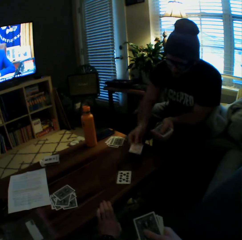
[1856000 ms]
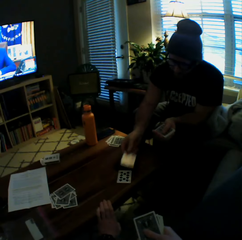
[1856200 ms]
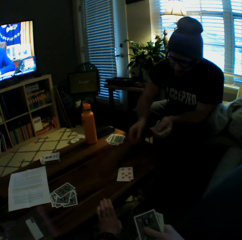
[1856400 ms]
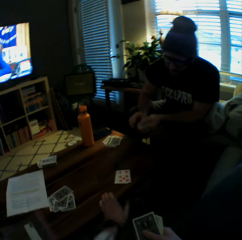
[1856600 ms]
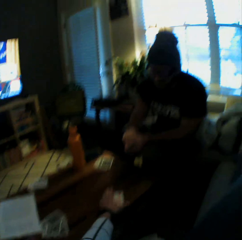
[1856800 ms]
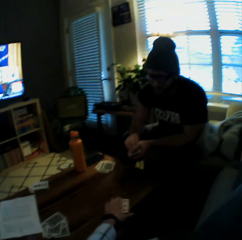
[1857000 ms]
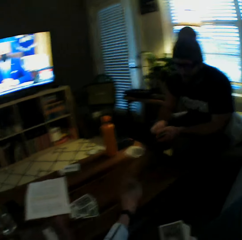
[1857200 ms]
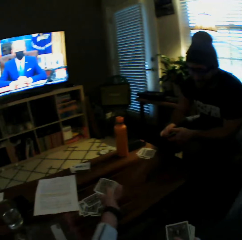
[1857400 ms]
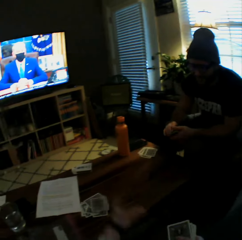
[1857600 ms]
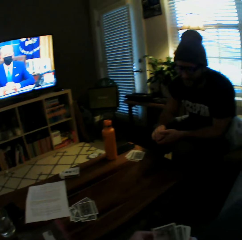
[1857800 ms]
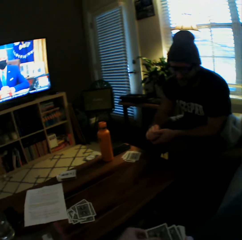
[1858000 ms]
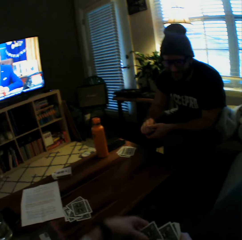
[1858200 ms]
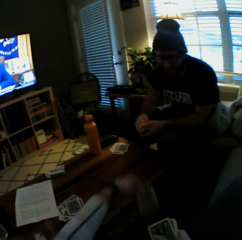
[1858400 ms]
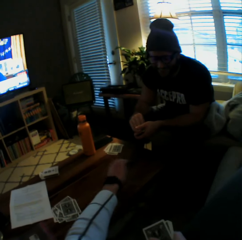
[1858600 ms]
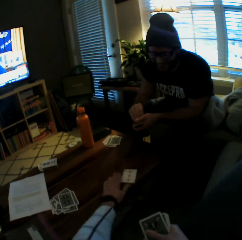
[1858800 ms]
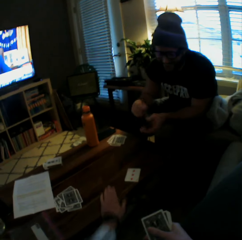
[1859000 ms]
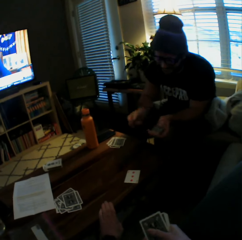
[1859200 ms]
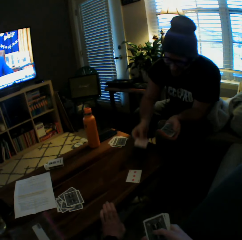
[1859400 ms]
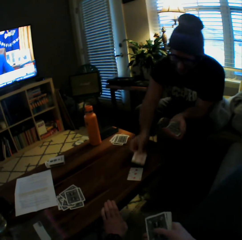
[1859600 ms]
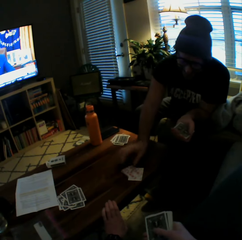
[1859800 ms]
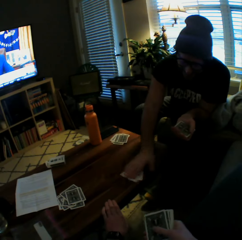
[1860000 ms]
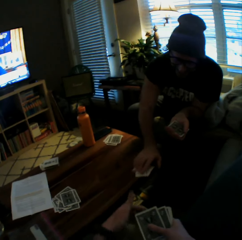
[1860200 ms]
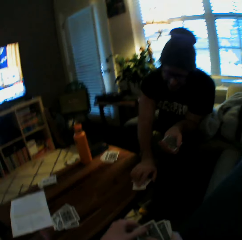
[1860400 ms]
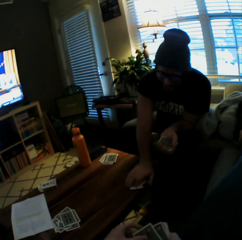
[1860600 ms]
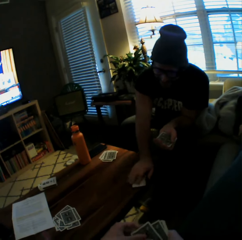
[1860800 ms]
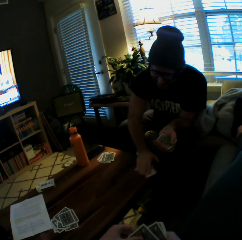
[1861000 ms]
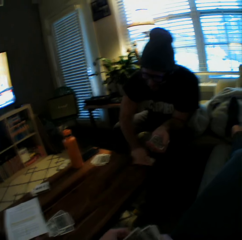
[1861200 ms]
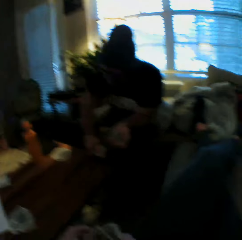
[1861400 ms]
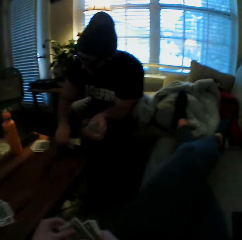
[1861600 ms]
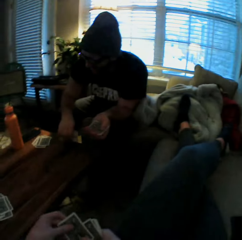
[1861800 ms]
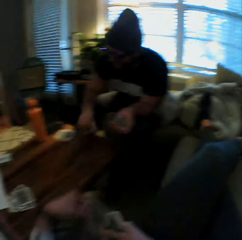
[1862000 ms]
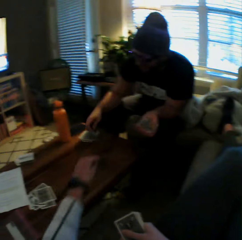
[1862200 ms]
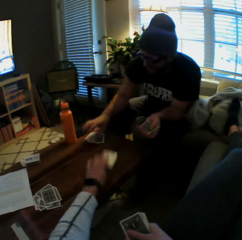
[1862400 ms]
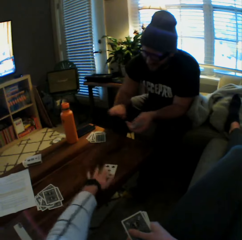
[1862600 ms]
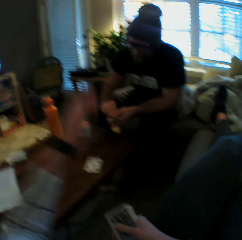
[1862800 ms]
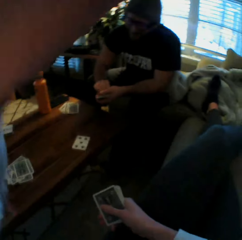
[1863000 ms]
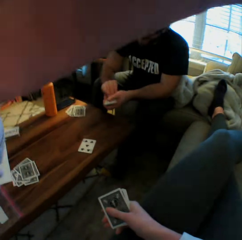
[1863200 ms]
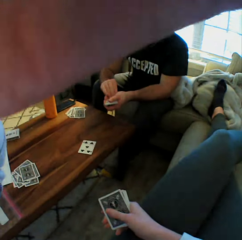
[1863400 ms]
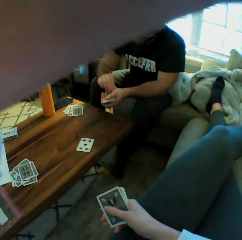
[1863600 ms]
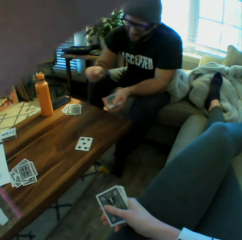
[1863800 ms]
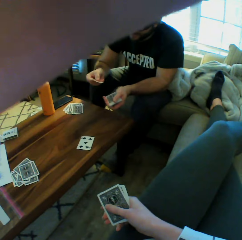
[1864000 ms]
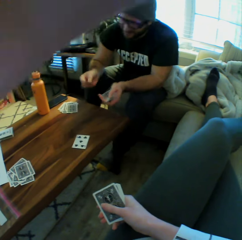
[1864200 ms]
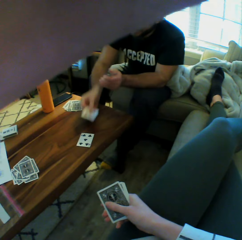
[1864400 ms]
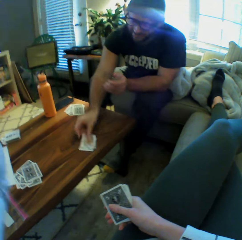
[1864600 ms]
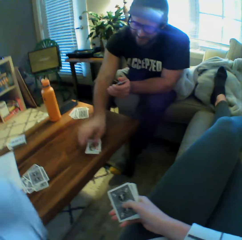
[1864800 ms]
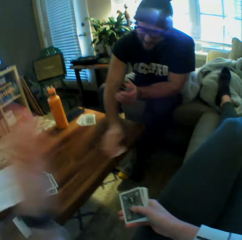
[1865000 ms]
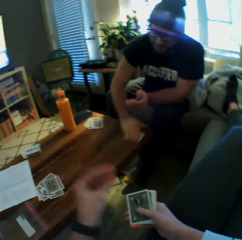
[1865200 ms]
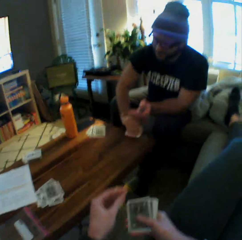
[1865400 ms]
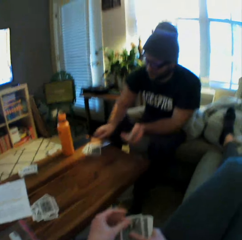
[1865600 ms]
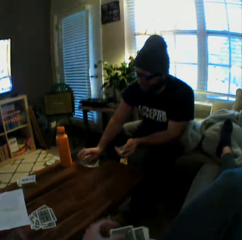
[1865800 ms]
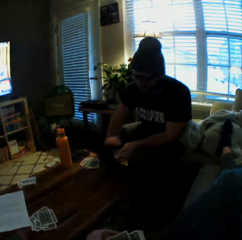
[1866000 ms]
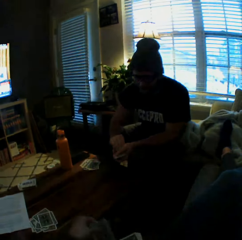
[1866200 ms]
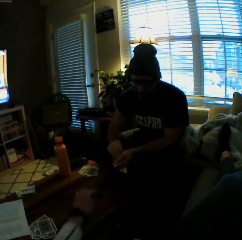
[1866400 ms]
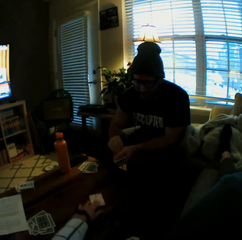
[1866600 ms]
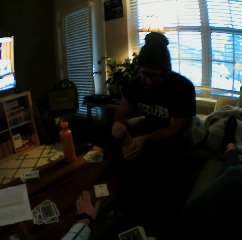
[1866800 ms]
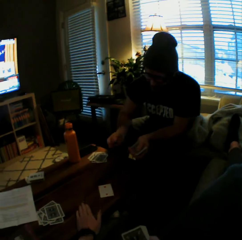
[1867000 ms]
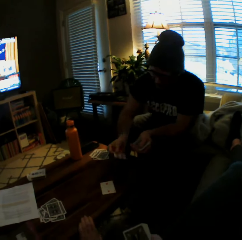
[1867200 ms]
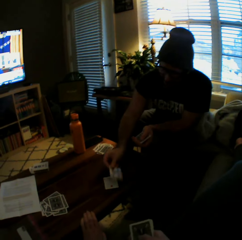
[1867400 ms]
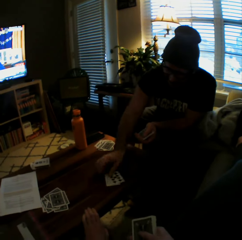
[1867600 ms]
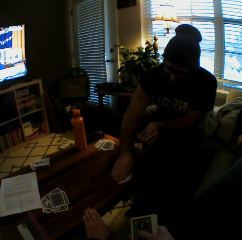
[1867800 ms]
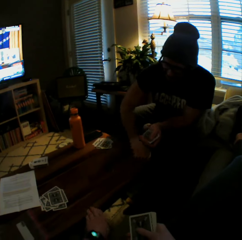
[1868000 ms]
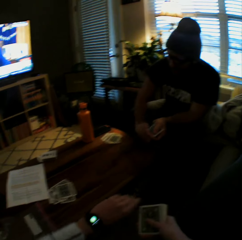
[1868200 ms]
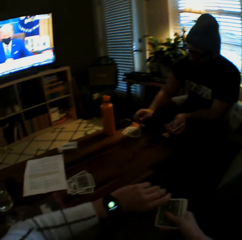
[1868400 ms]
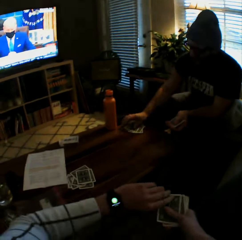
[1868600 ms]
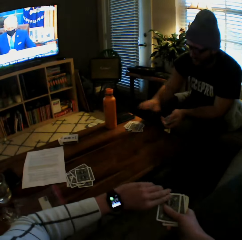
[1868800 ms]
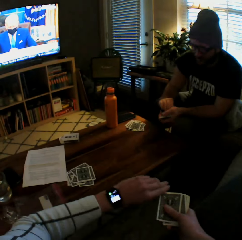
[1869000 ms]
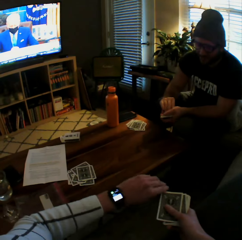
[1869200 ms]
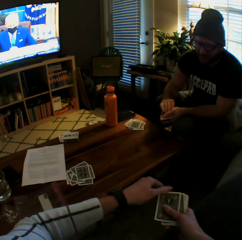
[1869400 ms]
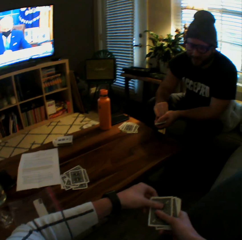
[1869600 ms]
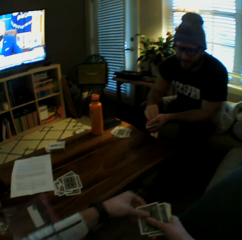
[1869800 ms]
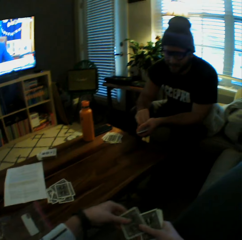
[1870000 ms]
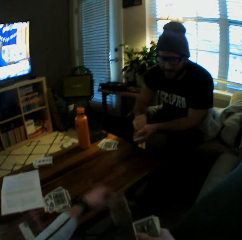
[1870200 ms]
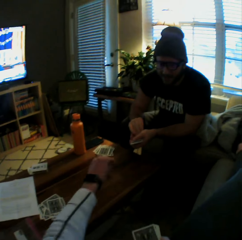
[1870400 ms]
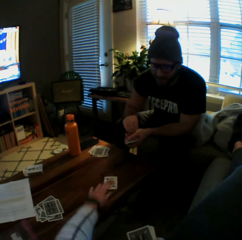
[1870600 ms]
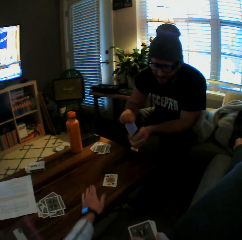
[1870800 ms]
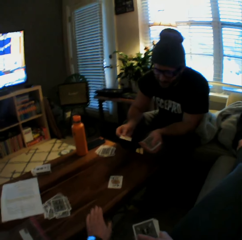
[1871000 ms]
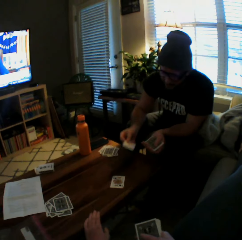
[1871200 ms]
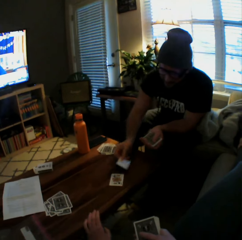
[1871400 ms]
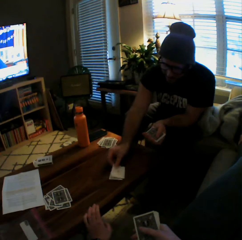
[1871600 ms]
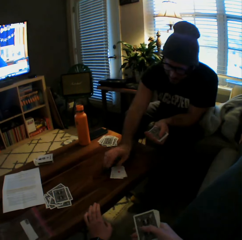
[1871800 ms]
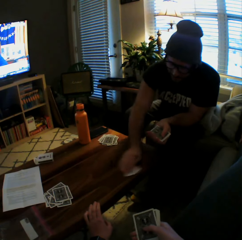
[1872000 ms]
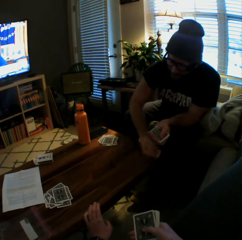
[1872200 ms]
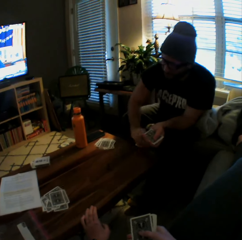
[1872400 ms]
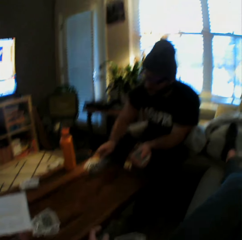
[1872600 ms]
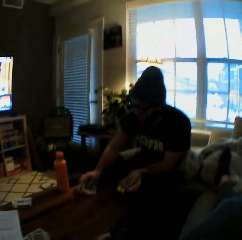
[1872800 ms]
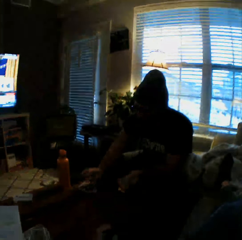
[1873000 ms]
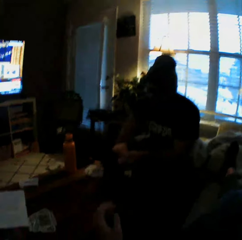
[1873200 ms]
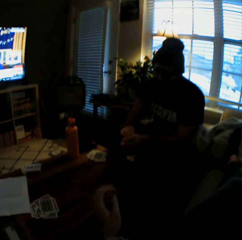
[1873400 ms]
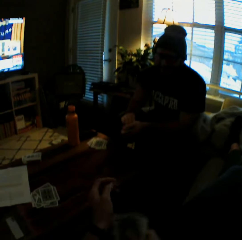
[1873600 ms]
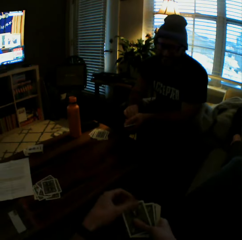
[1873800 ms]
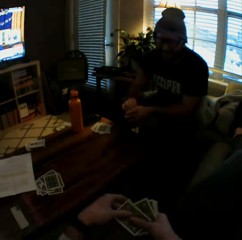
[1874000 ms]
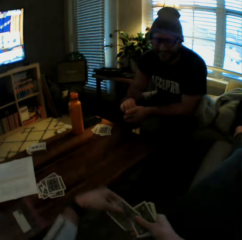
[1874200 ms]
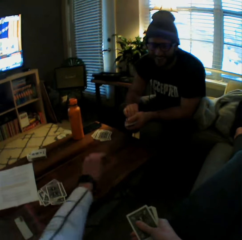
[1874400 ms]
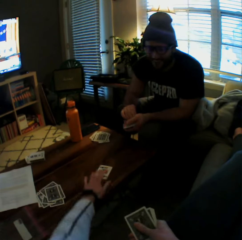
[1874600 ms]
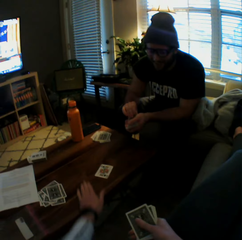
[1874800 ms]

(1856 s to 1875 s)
The camera wearer drops another card on the table with her left hand. She places her left hand on the table. The man drops another card on the table with his right hand. The camera wearer picks up the cards from the table with her left hand. She drops the cards on the table. She drops another card on the table with her left hand. She places her left hand on the table. The man drops another card on the table with his right hand. He picks up the cards from the table with his right hand. He drops the cards on the table. The camera wearer drops another card on the table with her left hand. She raises her left hand. She touches her face. The man drops another card on the table with his right hand. He picks up the cards from the table with his right hand. He drops the cards on the table. The camera wearer drops another card on the table with her left hand. She continues to play the card game with the man. The man drops another card on the table with his right hand. He picks up the cards from the table with his right hand. He drops the cards on the table. The camera wearer drops another card on the table with her left hand. The man drops another card on the table with his right hand. He picks up the cards from the table with his right hand. He drops the cards on the table.

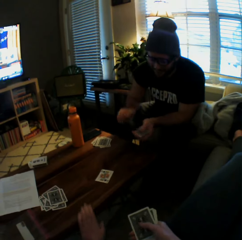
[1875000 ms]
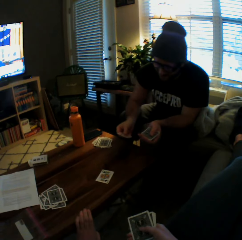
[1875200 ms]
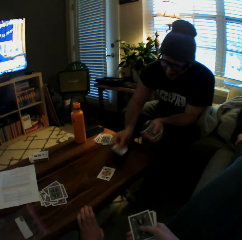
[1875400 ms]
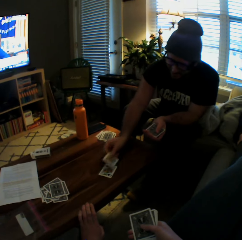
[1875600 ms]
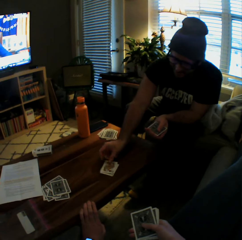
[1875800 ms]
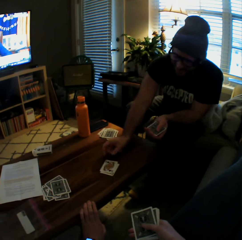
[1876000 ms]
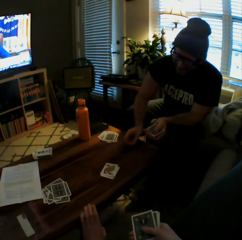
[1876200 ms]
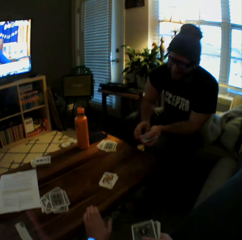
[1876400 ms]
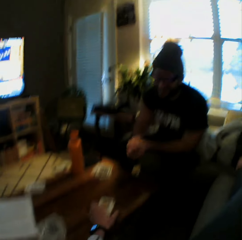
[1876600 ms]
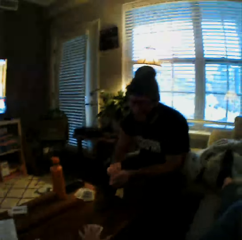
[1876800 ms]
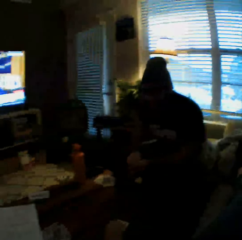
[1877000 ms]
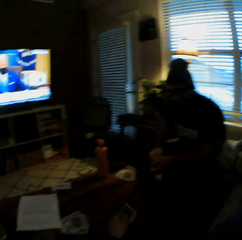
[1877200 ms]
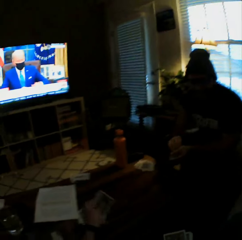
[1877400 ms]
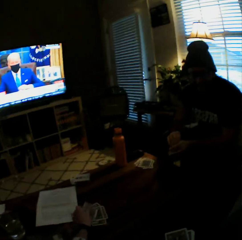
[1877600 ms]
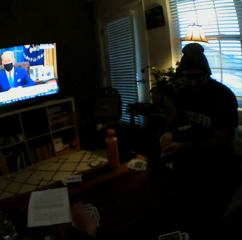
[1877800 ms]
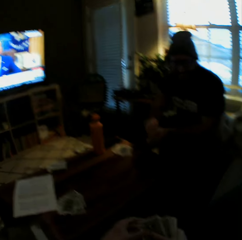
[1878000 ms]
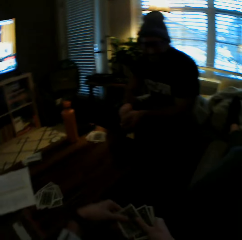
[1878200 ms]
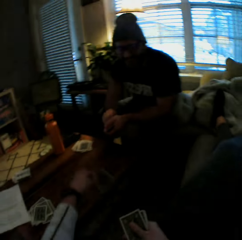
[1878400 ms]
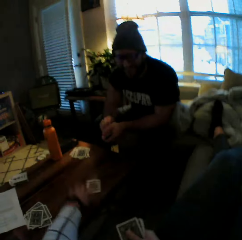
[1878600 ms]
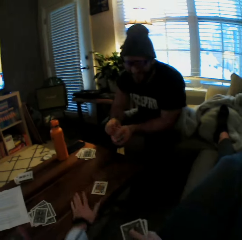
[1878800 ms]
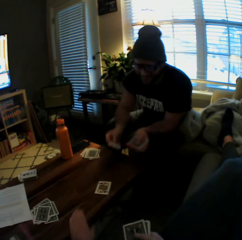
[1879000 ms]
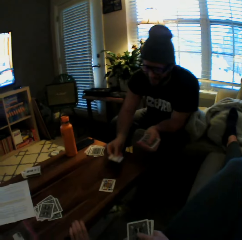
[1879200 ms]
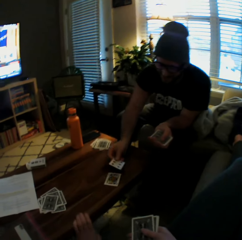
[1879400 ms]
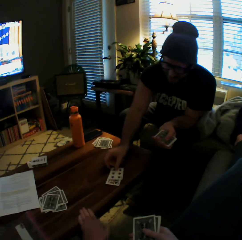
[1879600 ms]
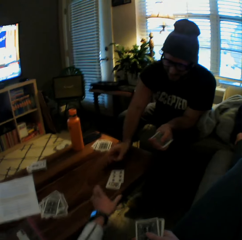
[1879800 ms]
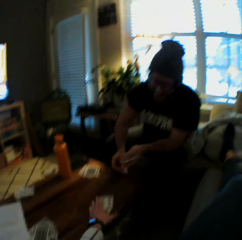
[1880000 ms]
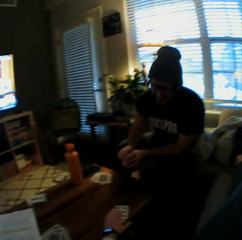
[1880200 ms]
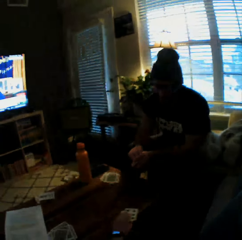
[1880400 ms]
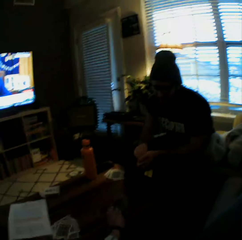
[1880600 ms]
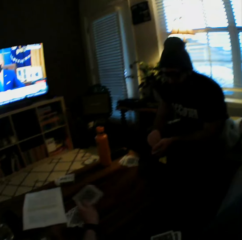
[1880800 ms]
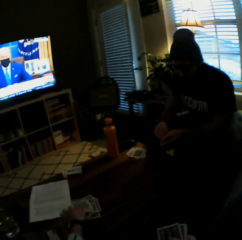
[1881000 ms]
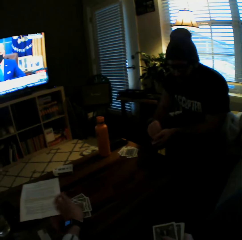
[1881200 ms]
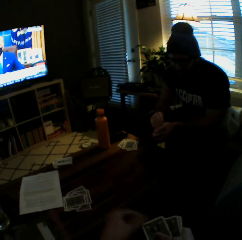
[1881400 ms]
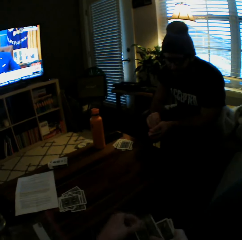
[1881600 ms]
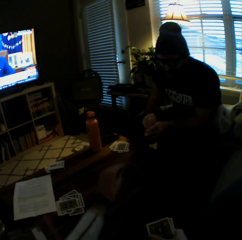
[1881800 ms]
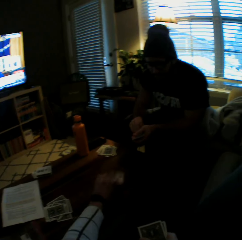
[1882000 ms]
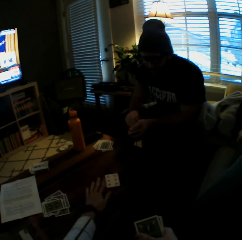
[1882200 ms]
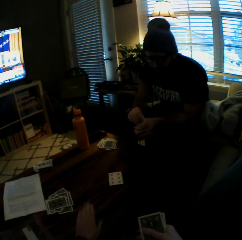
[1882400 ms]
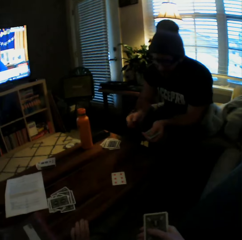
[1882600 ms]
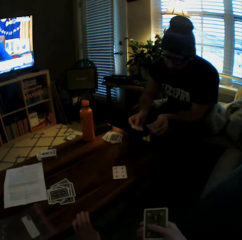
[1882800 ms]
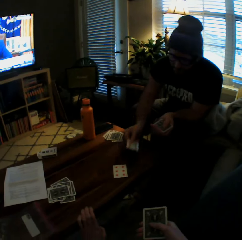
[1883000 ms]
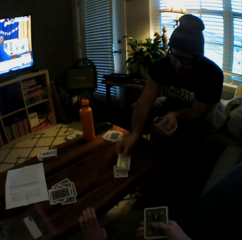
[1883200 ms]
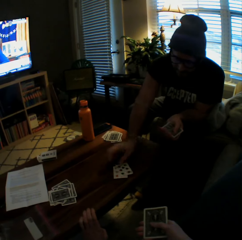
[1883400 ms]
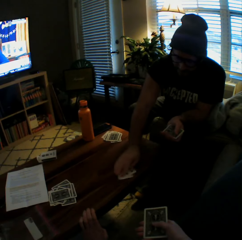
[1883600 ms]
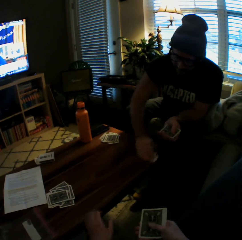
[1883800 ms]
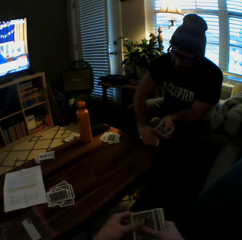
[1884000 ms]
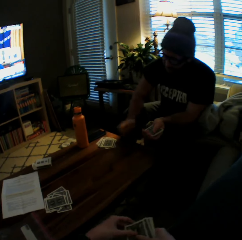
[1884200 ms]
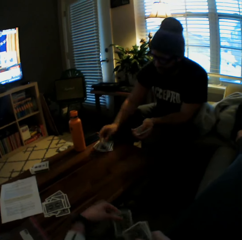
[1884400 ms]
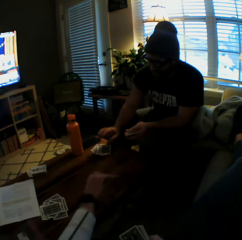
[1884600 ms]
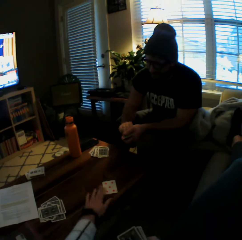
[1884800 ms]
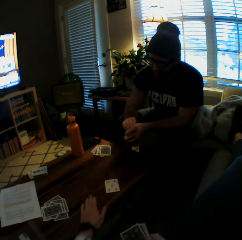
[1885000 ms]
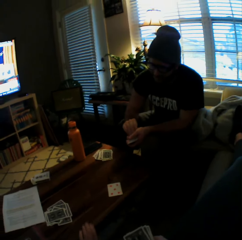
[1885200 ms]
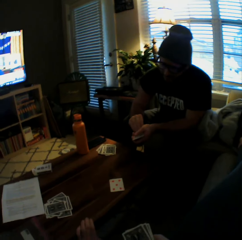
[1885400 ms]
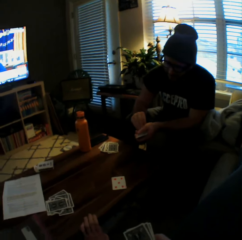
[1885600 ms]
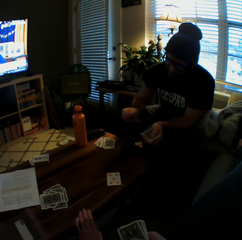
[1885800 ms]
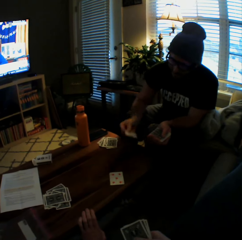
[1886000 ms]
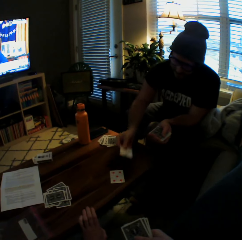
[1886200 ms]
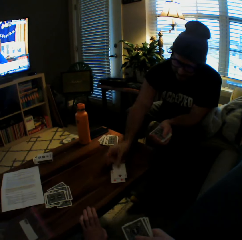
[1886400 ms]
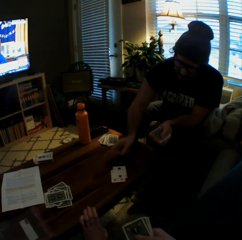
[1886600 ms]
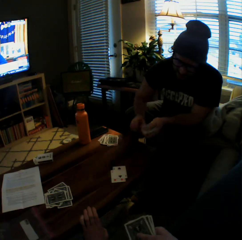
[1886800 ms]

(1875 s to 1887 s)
The camera wearer drops another card on the table with her left hand. The man drops another card on the table with his right hand. The camera wearer picks up the cards from the table with her left hand. She drops the cards on the table. She drops another card on the table with her left hand. She interacts with the man. The man drops another card on the table with his right hand. The camera wearer picks up the cards from the table with her left hand. She drops the cards on the table. She drops another card on the table with her left hand. The man drops another card on the table with his right hand, picks up the cards from the table with his right hand, and drops the cards on the table. The camera wearer drops another card on the table with her left hand.
